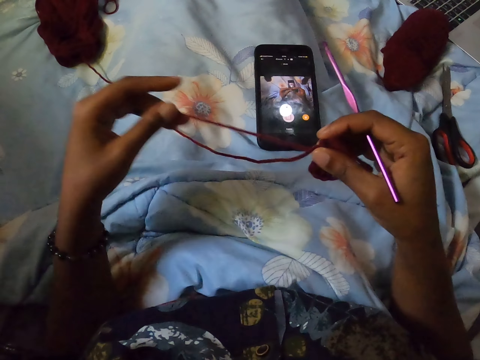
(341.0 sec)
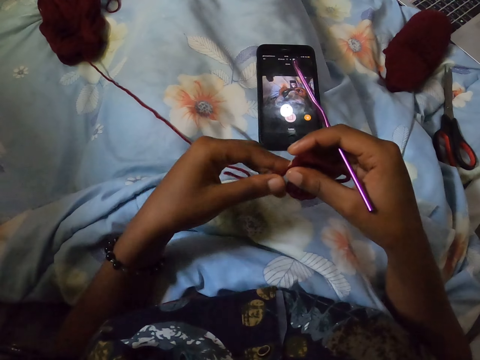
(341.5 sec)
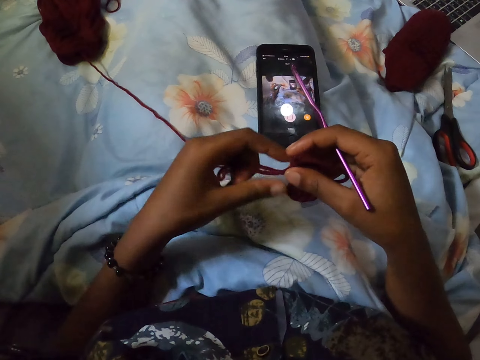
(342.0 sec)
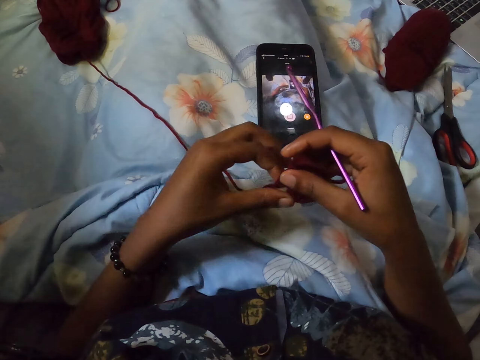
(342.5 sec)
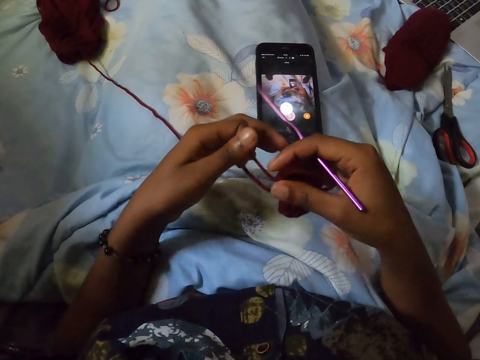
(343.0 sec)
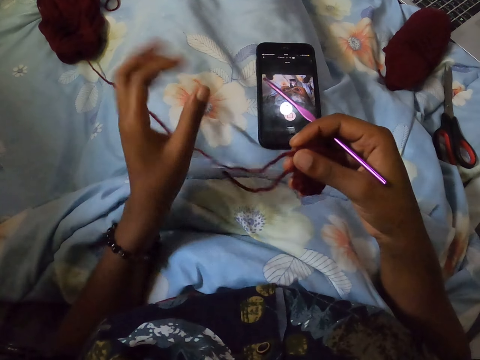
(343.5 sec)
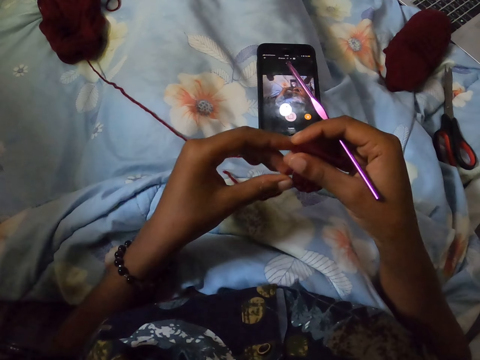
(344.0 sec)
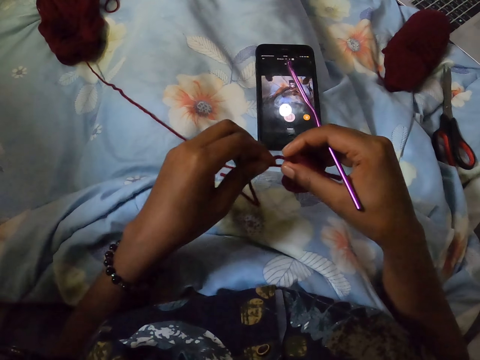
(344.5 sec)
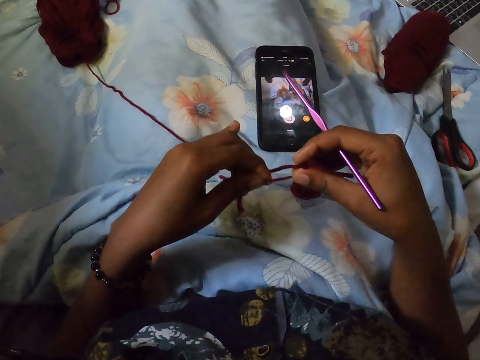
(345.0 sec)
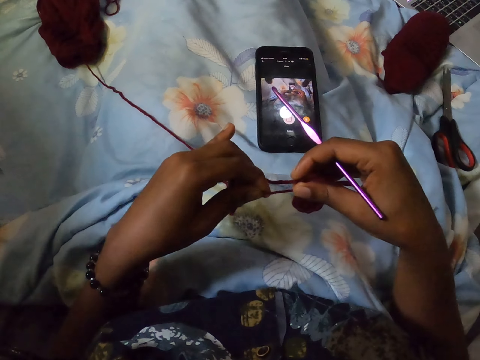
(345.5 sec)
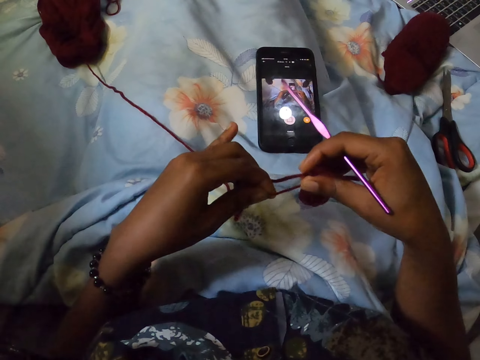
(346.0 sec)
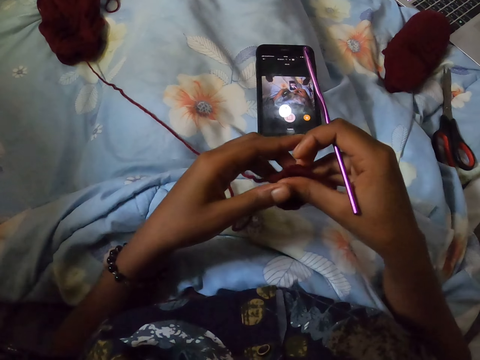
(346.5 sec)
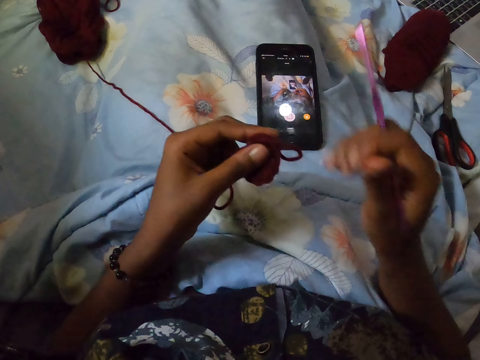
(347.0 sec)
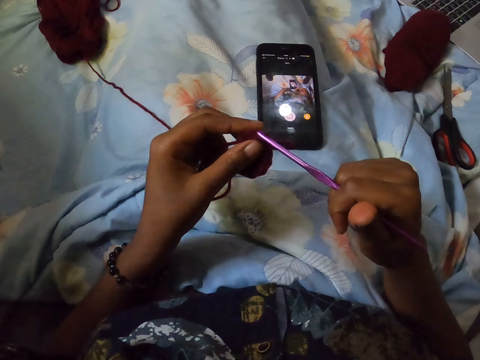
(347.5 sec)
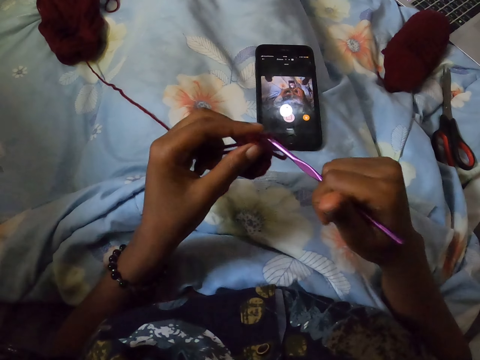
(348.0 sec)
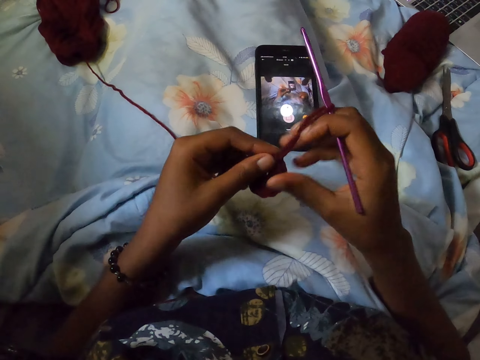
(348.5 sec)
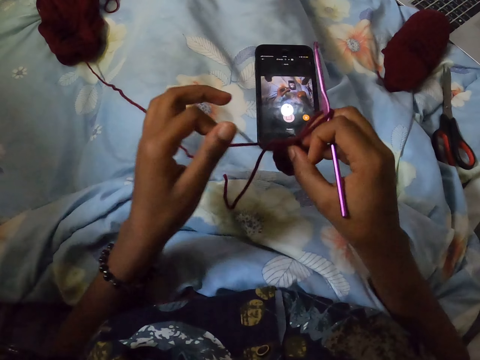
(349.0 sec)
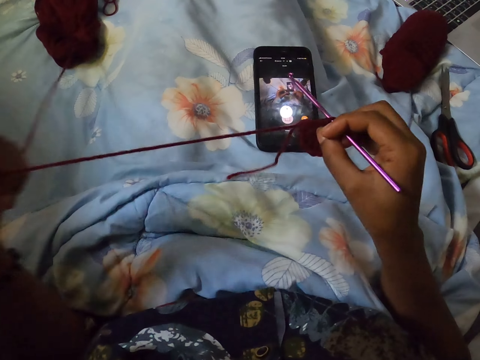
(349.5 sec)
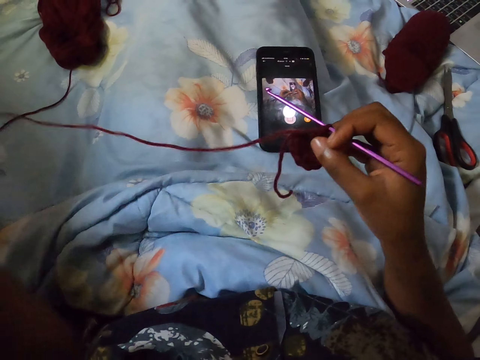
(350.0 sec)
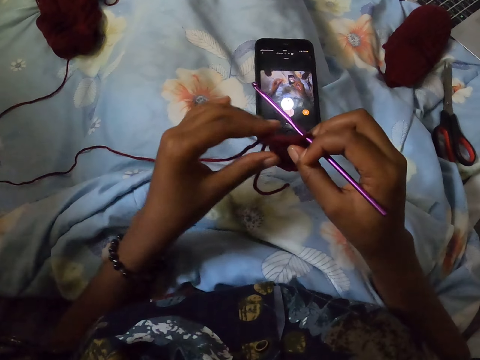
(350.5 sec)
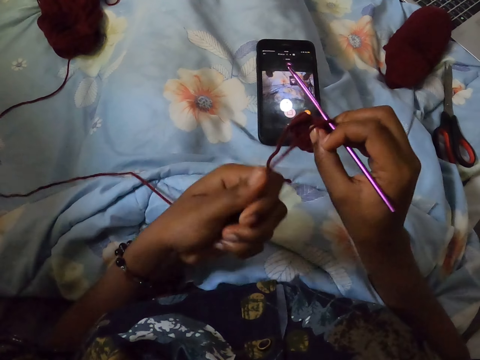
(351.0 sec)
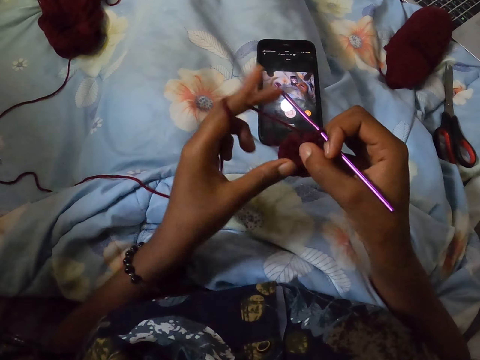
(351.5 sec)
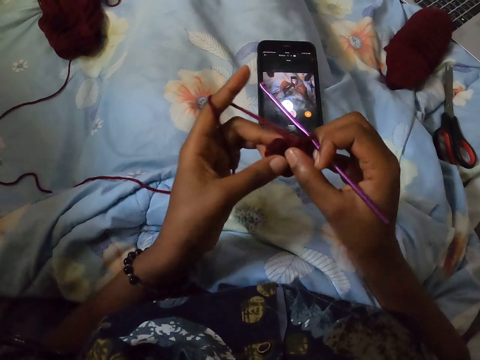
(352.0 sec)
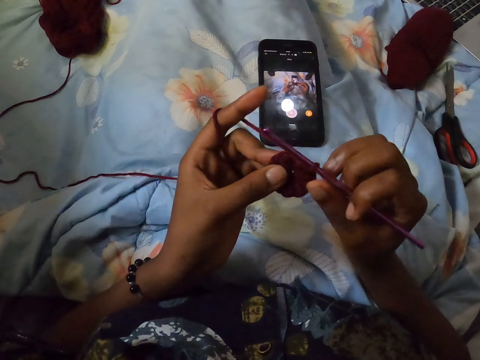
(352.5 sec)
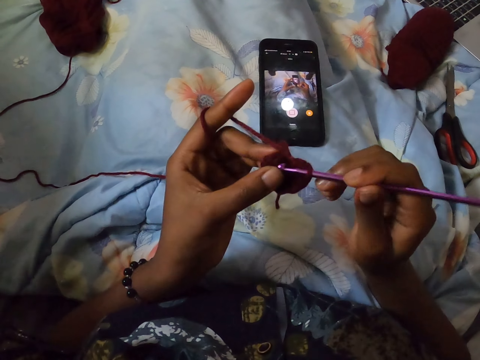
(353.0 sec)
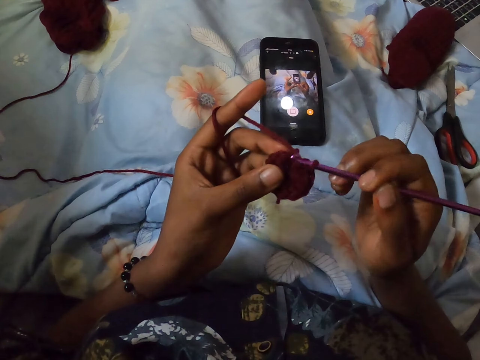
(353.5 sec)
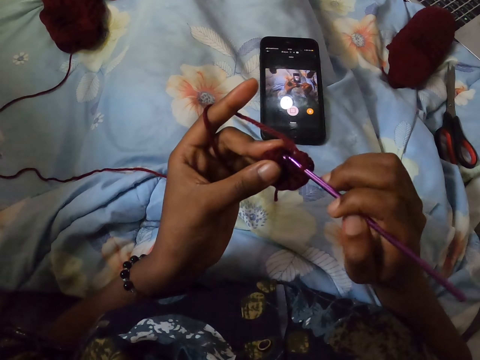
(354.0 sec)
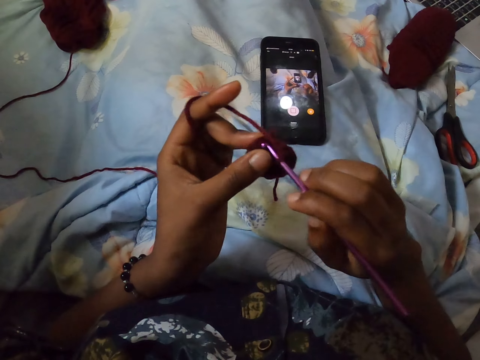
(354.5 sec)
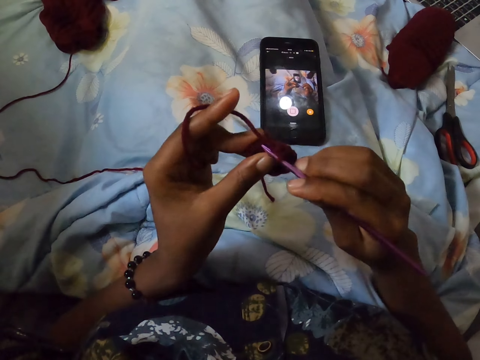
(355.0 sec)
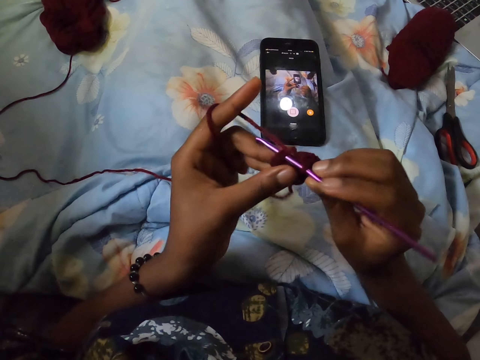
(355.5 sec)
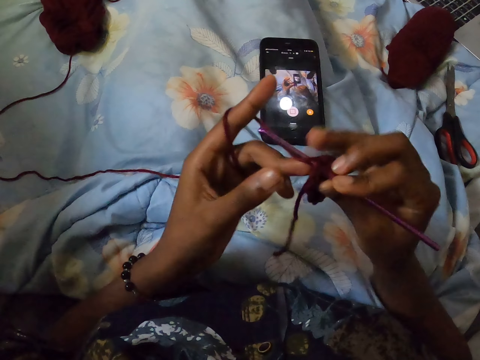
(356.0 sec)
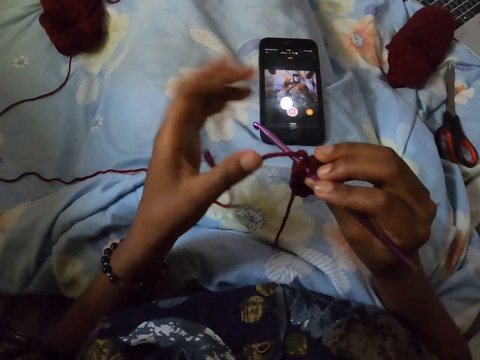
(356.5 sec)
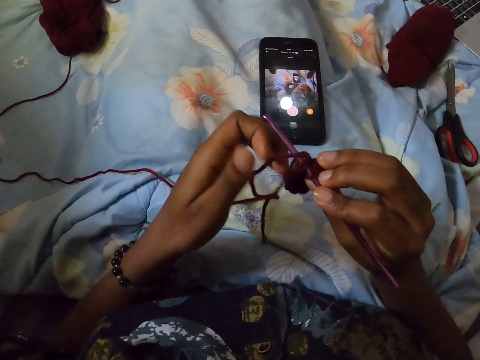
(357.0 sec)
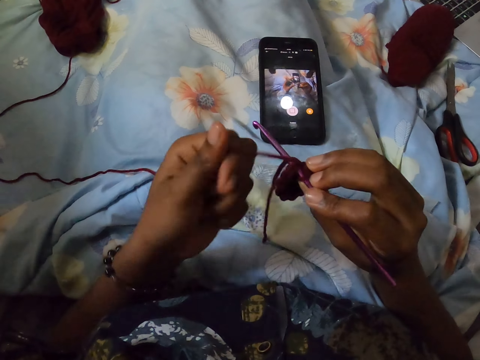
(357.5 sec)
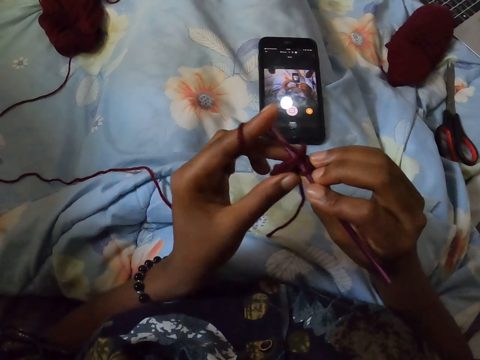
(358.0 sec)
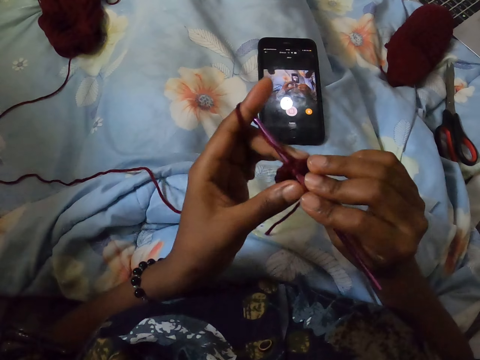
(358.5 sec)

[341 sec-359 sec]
The camera wearer adjusts the thread. They pull the thread. They insert the crochet hook in the thread. They pull the thread. They roll the thread on the finger. They knit.

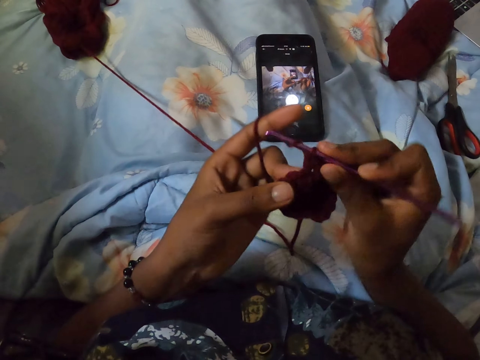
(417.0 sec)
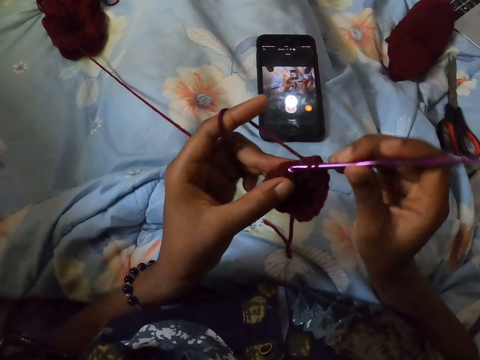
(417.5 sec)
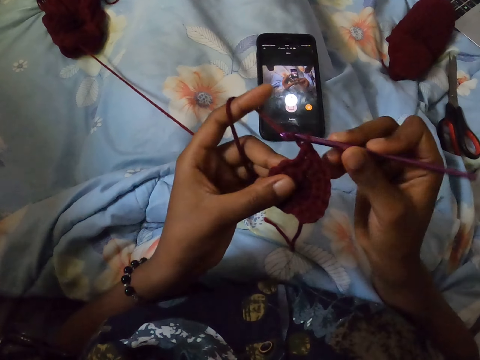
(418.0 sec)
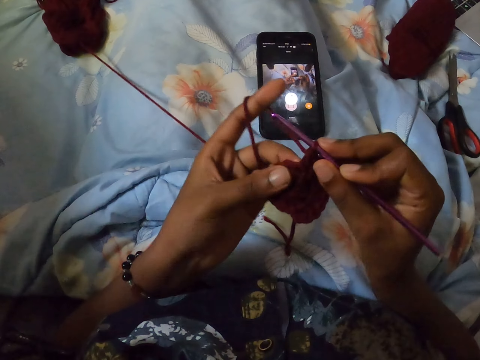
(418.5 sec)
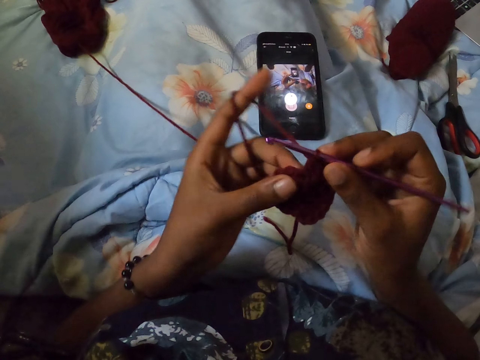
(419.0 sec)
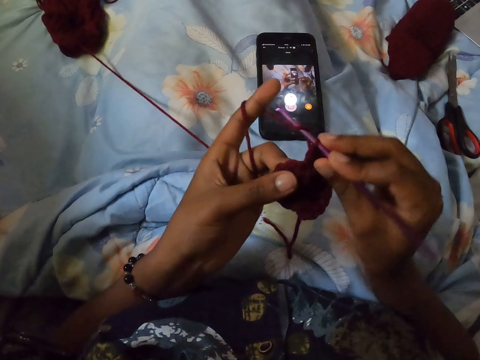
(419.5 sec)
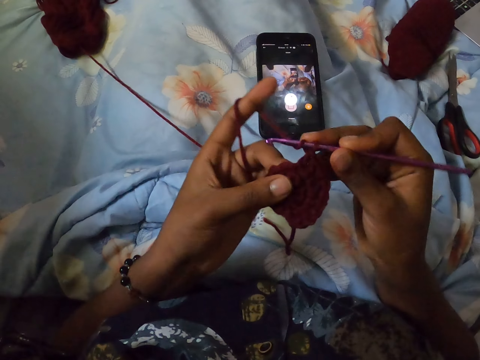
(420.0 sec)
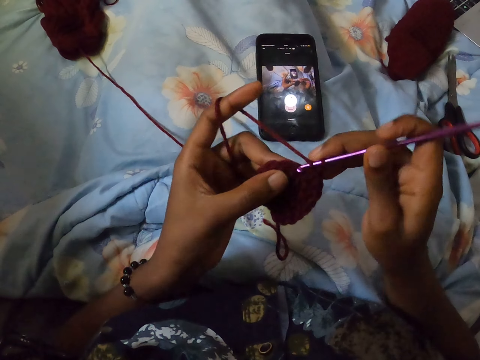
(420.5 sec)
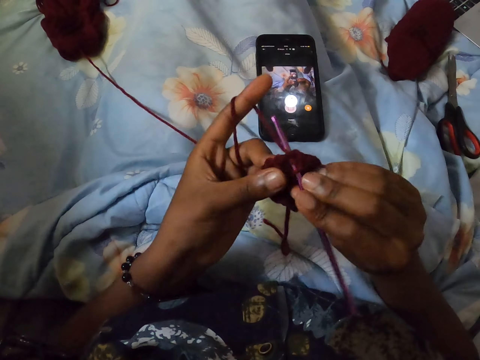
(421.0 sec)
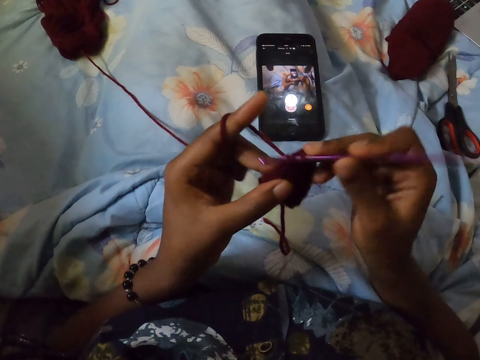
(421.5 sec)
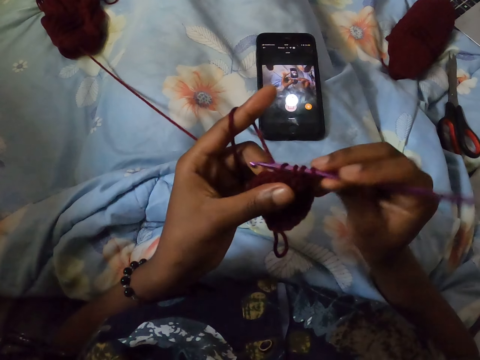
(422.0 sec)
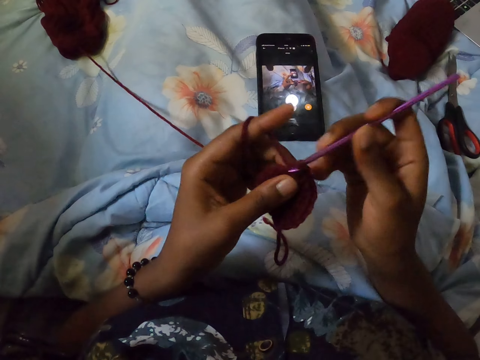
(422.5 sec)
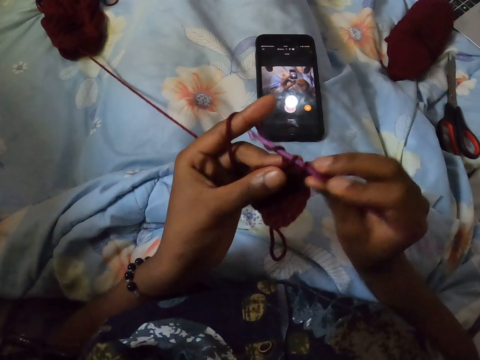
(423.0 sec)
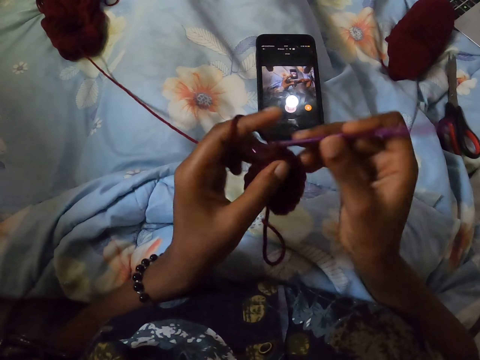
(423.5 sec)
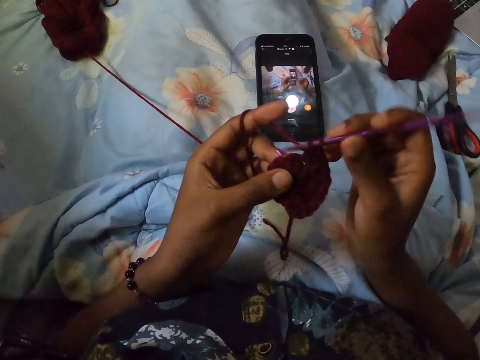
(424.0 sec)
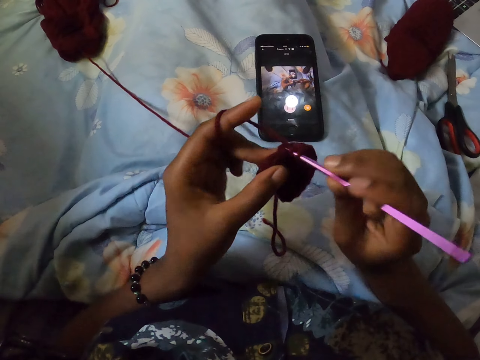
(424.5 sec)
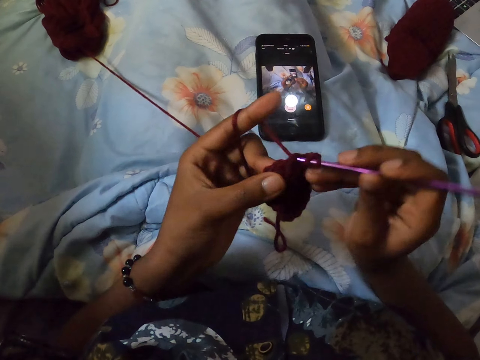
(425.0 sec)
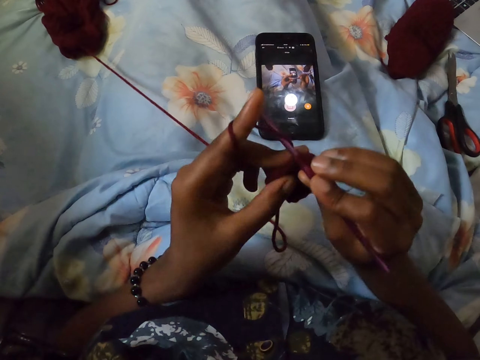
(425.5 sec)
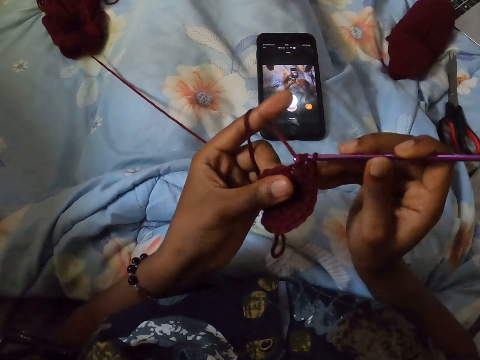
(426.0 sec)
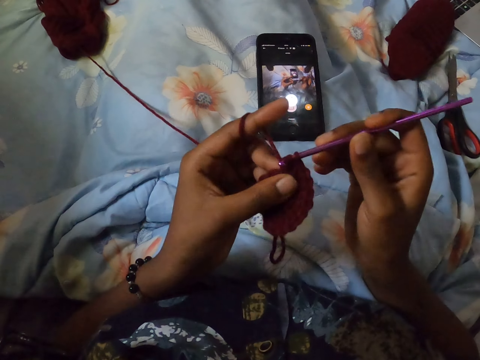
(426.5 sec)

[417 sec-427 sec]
The camera wearer looks at the knitted cloth. They knit.
